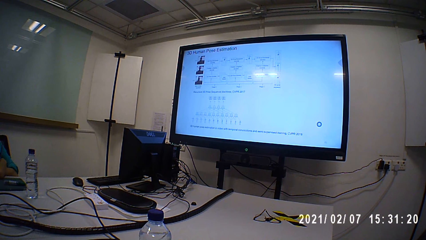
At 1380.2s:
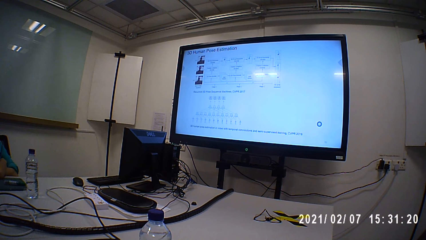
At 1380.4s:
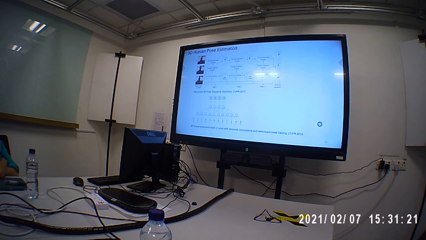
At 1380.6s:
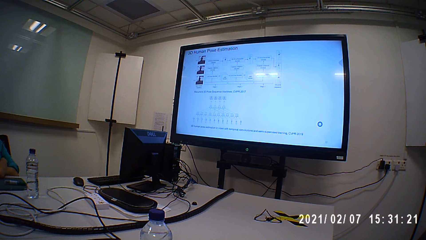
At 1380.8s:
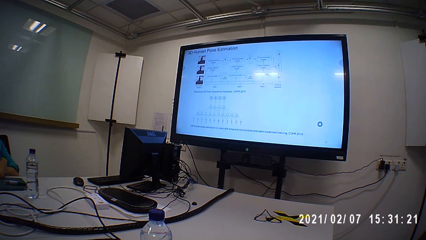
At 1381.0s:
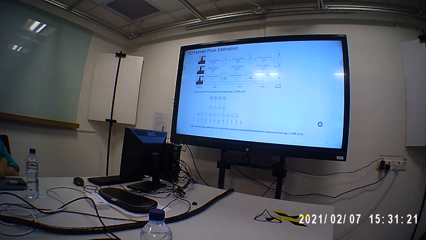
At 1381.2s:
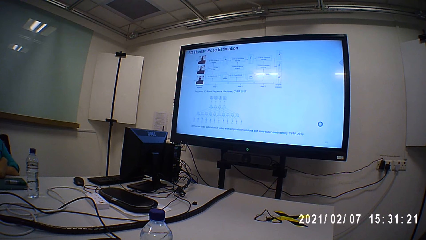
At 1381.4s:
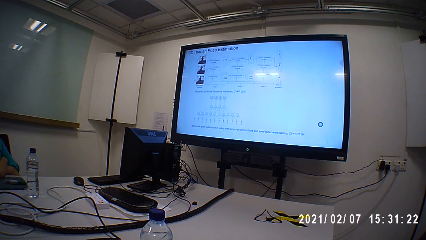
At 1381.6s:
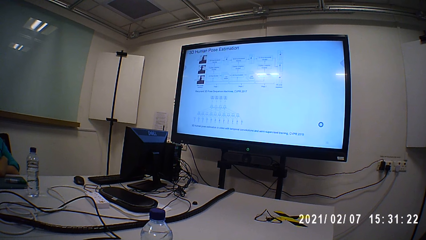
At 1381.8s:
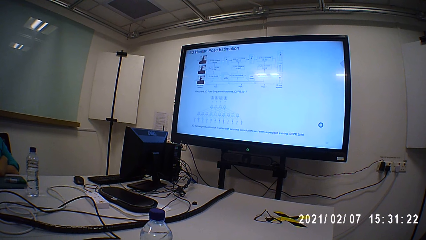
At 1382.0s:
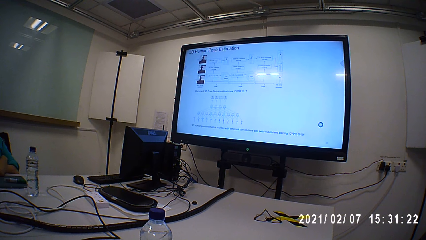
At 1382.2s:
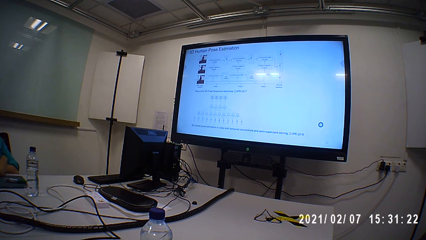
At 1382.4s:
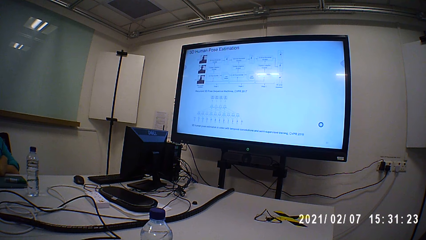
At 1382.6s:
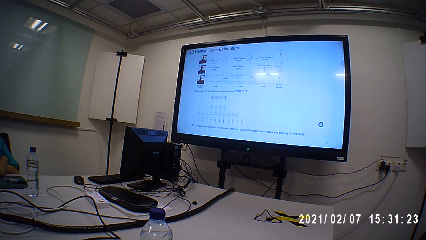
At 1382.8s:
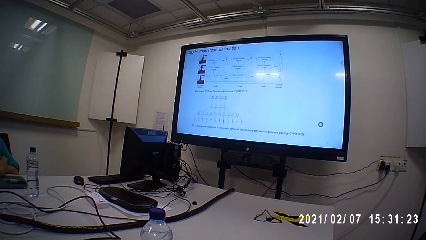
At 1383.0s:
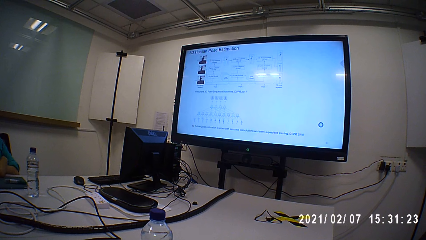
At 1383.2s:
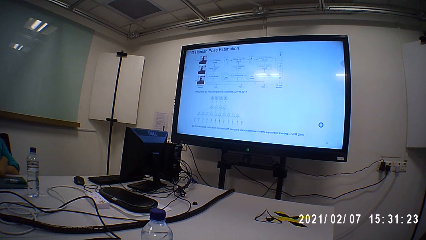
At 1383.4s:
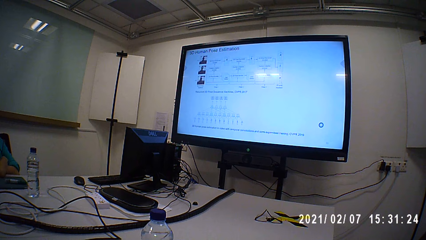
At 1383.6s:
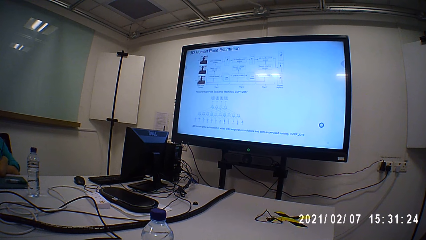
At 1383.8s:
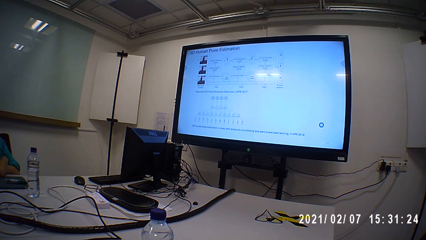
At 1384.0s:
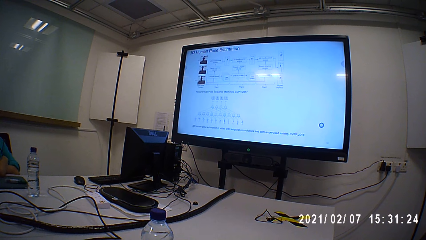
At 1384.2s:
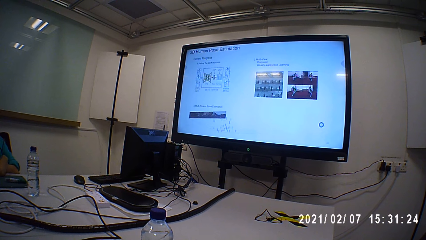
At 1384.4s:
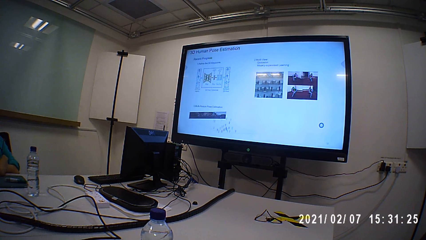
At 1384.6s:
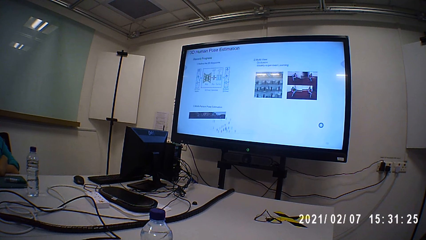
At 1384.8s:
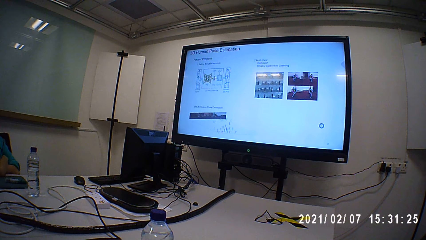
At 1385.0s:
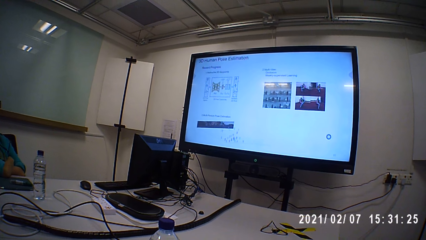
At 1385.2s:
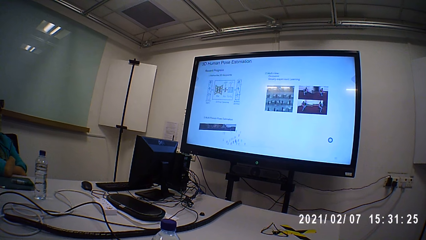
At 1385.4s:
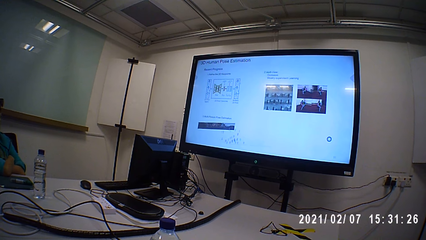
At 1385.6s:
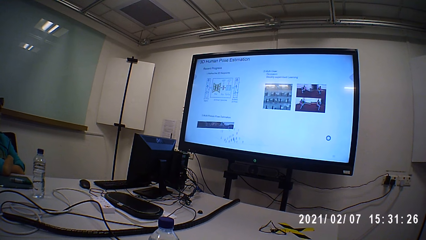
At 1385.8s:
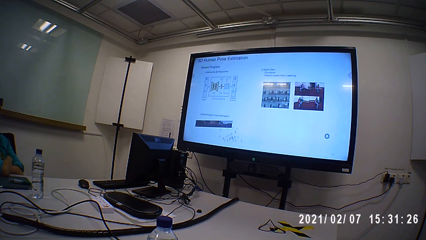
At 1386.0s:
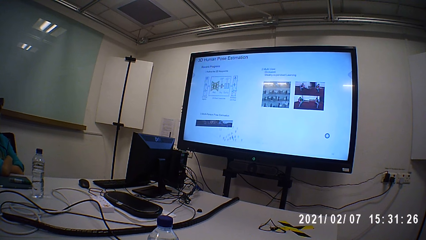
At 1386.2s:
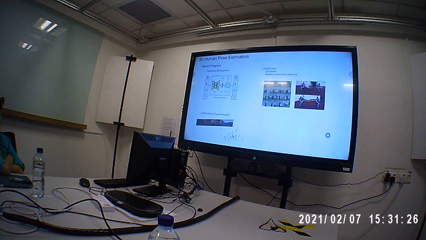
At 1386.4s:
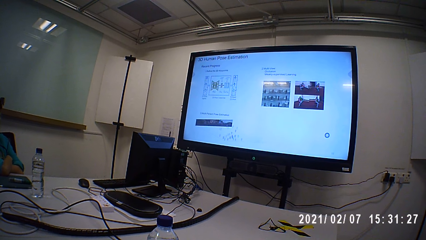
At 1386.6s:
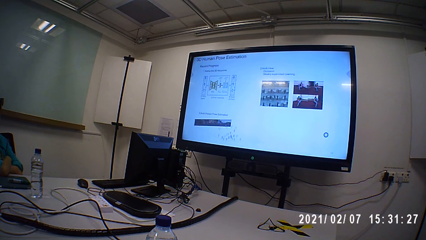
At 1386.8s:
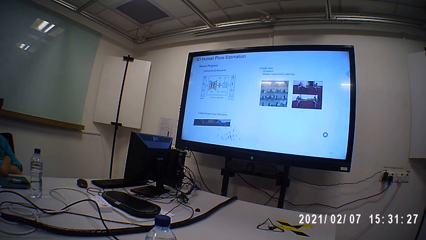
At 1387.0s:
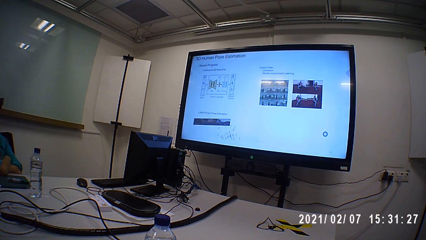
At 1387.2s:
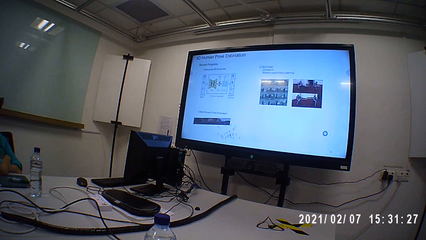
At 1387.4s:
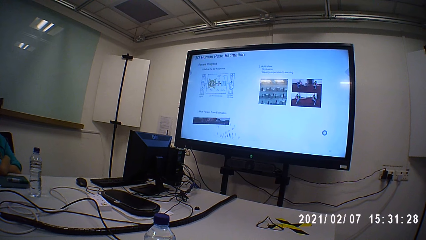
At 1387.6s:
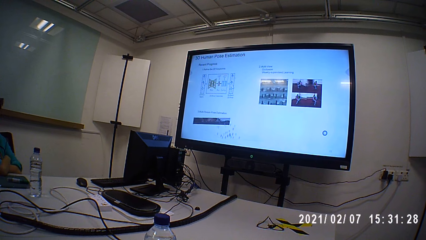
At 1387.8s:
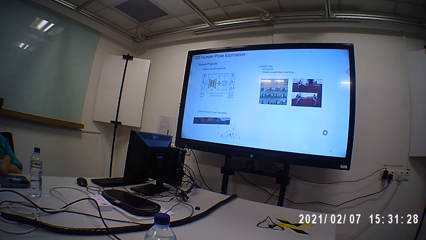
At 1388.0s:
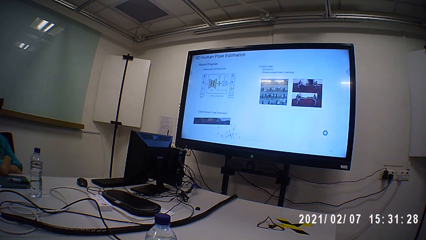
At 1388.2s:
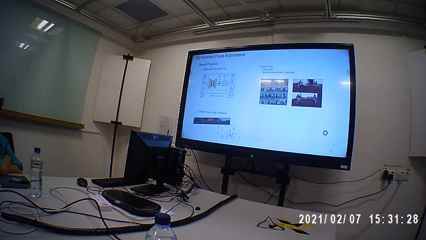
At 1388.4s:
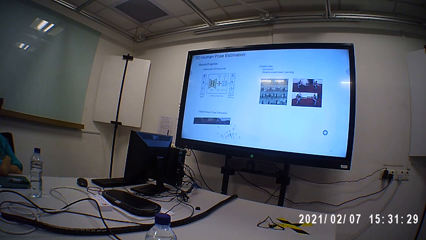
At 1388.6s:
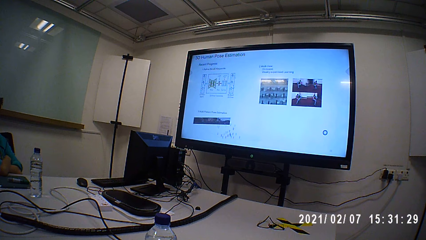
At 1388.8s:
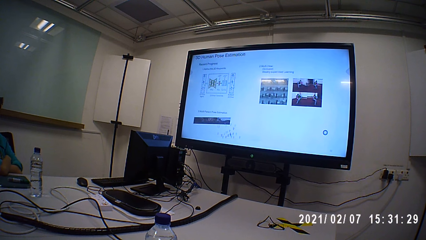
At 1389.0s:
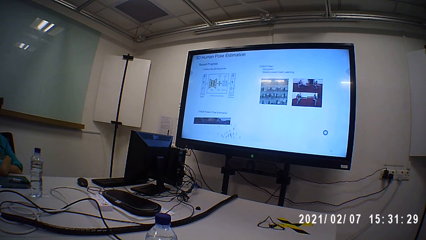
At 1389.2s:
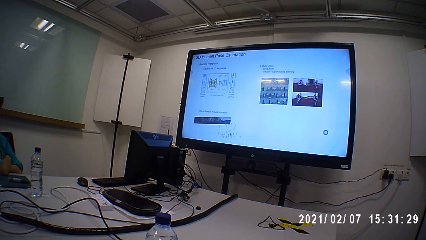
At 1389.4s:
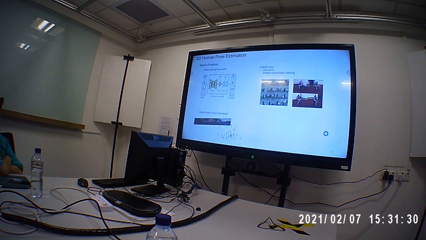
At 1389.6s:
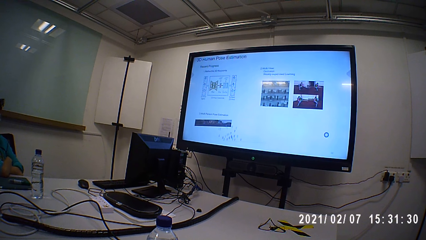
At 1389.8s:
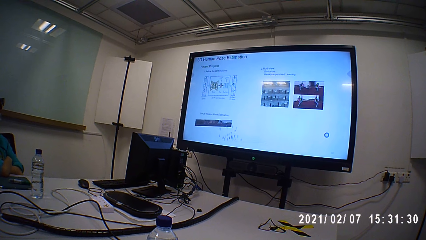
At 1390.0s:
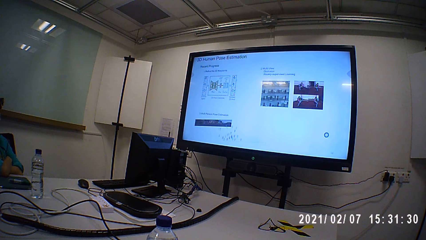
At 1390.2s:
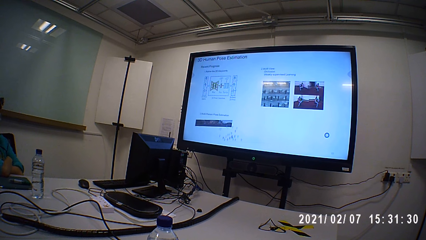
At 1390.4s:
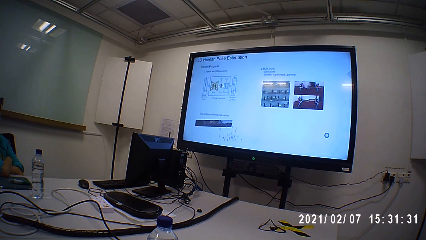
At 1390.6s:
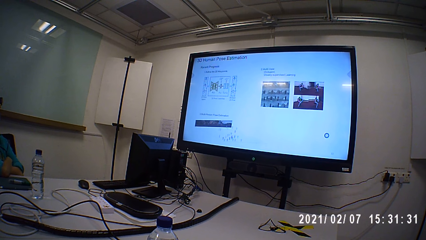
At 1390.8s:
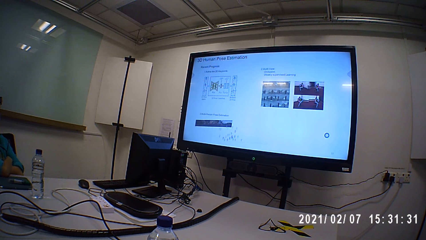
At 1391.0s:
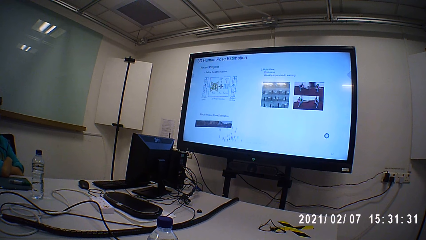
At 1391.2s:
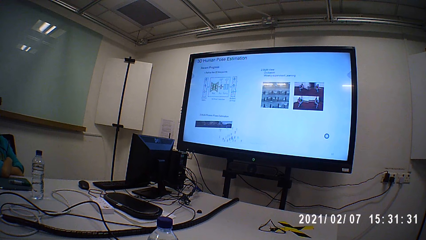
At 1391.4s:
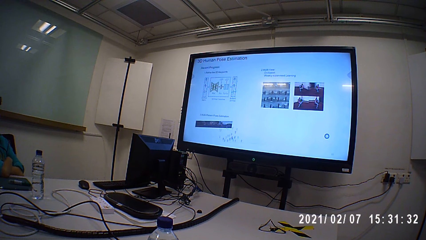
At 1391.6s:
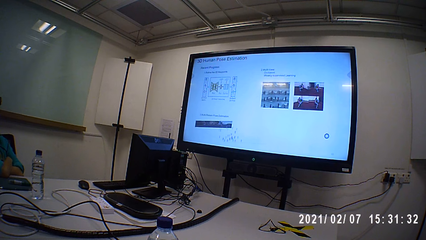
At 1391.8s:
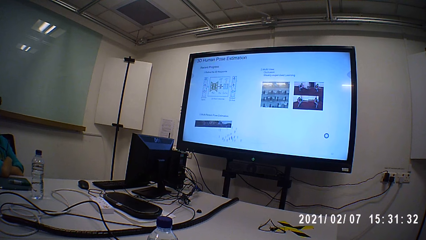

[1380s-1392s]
The camera wearer stares at a screen on the wall. They operate a desktop.

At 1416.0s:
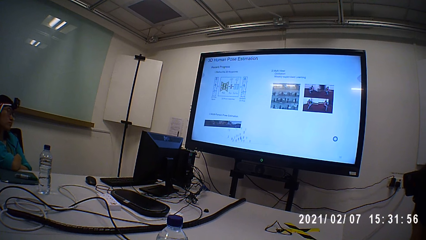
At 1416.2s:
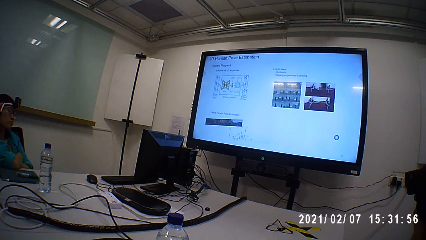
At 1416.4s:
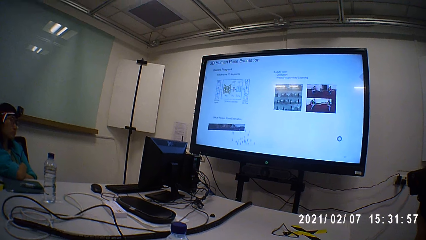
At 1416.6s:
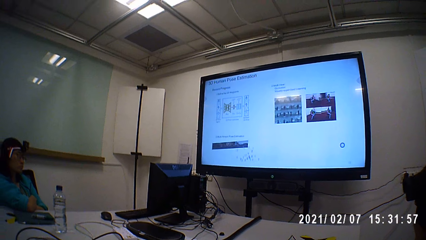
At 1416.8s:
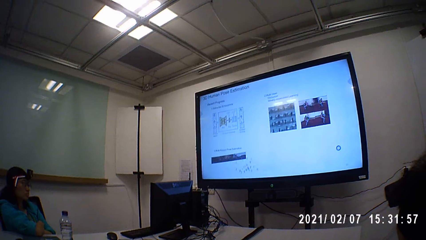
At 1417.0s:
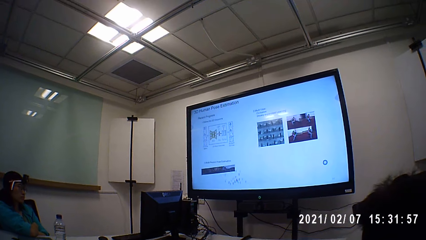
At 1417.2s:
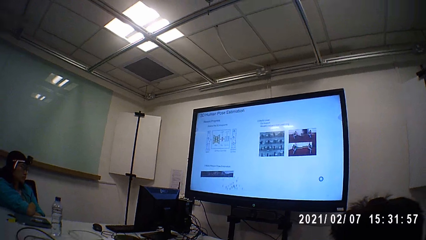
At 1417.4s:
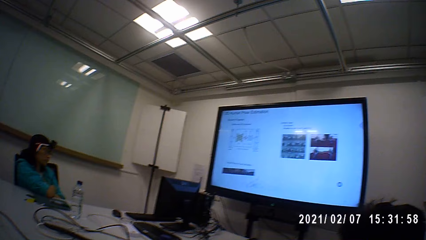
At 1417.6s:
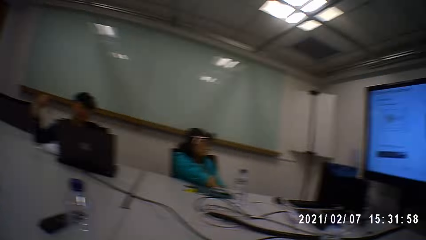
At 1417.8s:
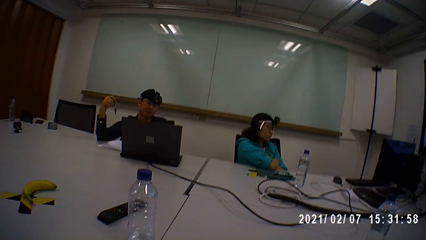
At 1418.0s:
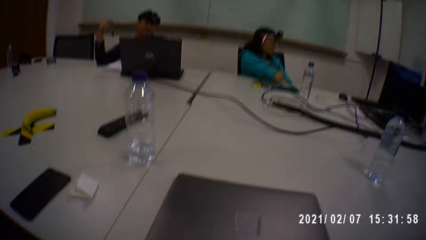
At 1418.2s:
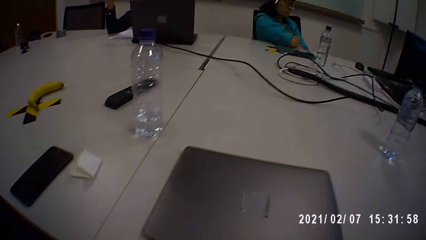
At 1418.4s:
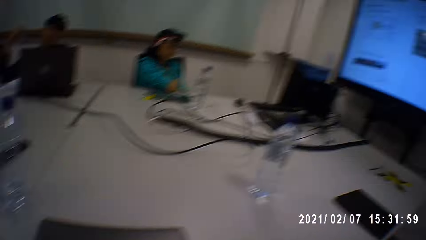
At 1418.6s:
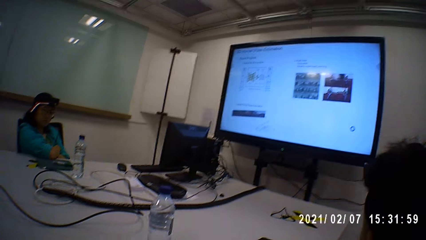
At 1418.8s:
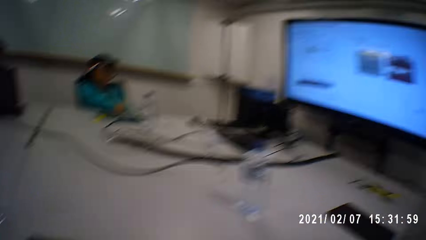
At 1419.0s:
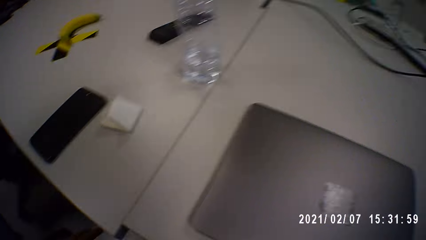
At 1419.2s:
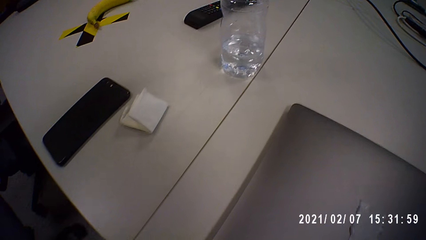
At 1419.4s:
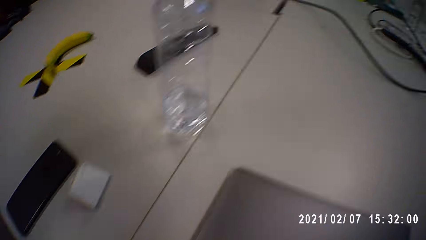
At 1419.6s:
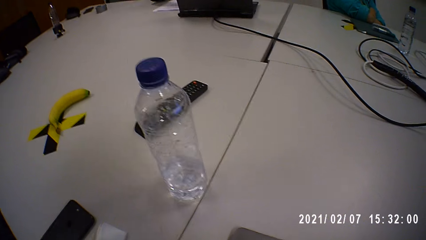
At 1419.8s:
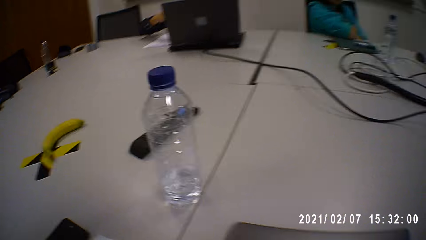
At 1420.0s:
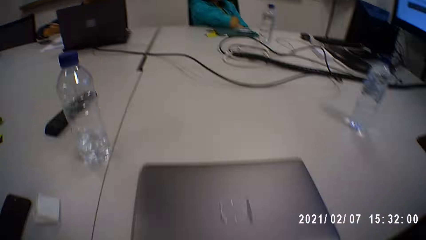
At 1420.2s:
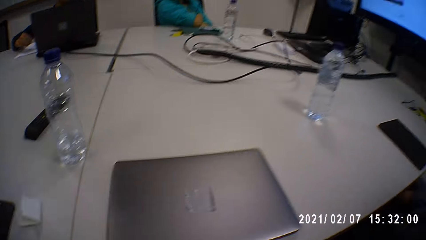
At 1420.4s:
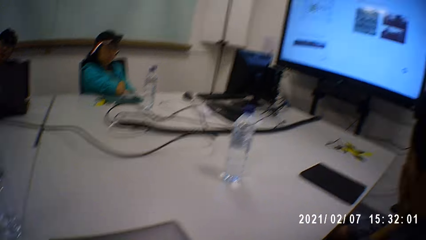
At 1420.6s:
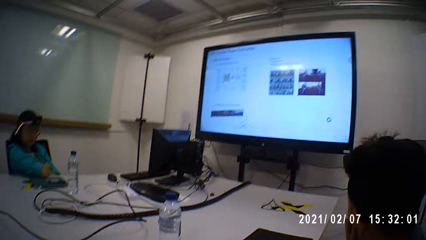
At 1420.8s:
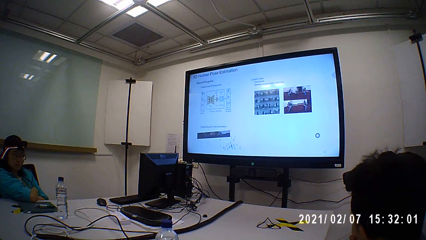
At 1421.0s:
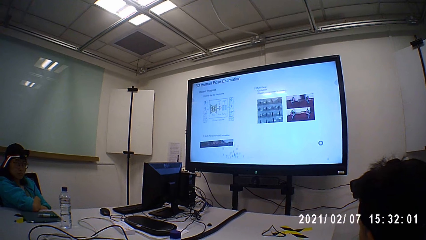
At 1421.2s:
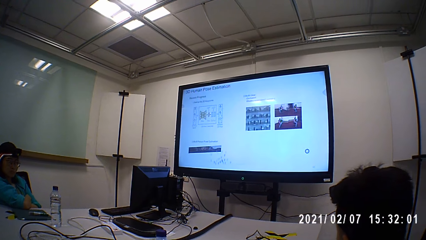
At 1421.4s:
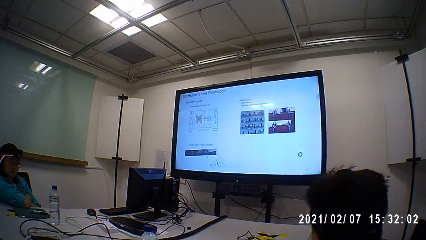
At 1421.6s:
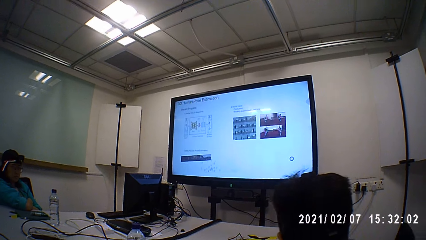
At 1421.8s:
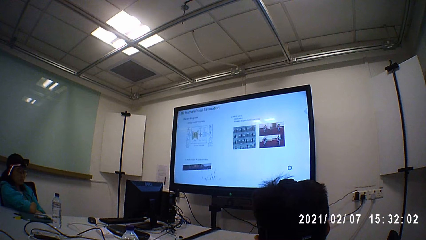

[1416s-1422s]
The camera wearer interacts with a person. They look around the table.
